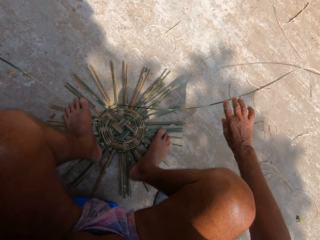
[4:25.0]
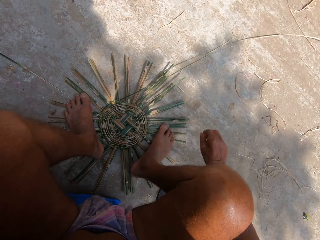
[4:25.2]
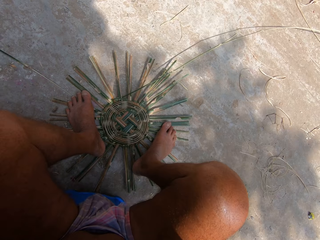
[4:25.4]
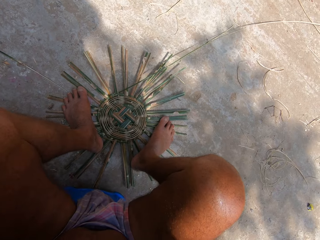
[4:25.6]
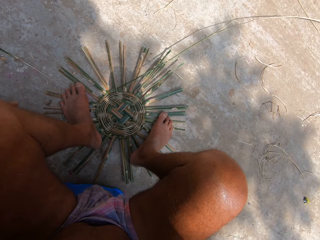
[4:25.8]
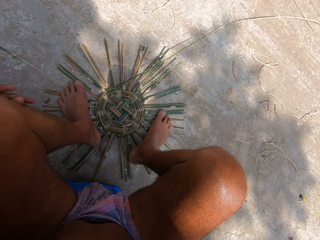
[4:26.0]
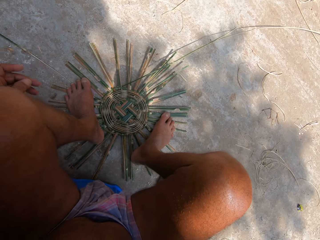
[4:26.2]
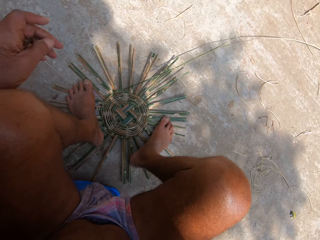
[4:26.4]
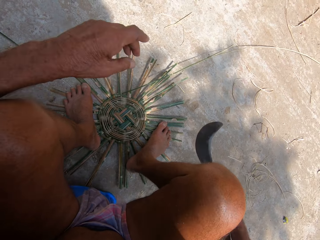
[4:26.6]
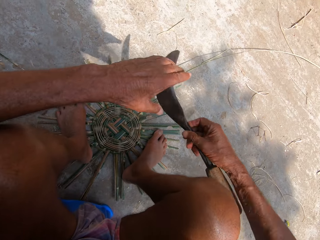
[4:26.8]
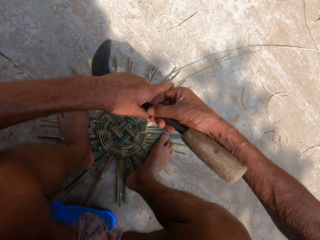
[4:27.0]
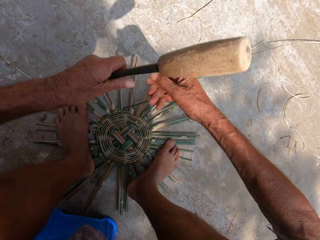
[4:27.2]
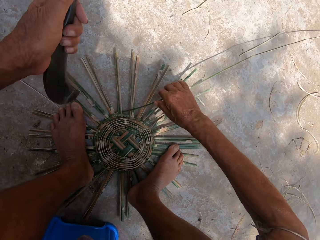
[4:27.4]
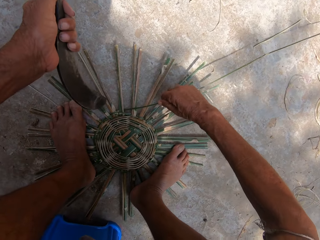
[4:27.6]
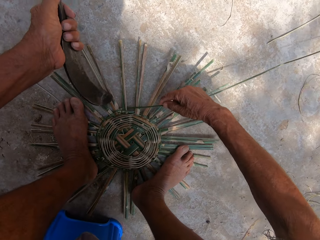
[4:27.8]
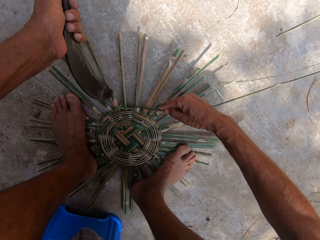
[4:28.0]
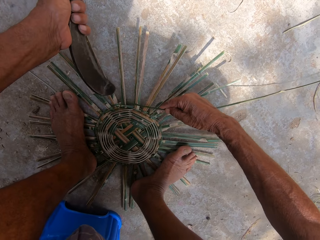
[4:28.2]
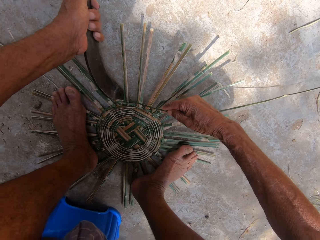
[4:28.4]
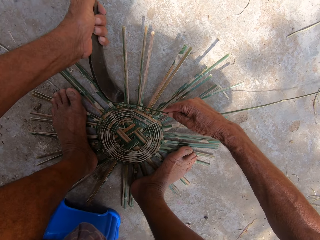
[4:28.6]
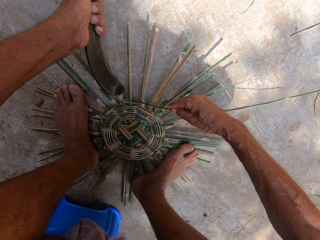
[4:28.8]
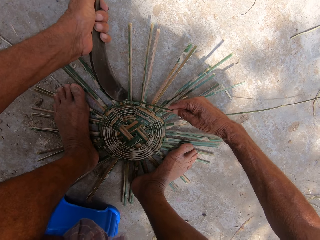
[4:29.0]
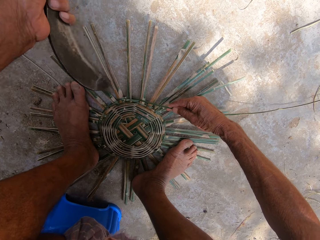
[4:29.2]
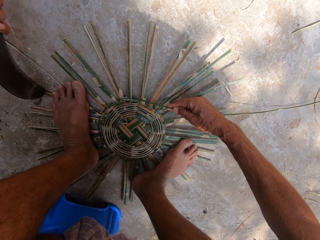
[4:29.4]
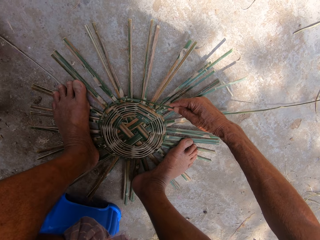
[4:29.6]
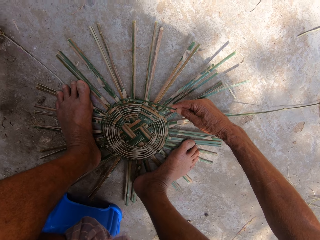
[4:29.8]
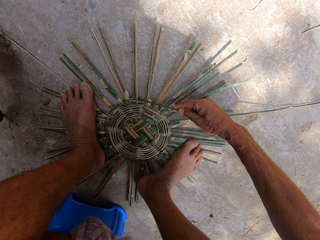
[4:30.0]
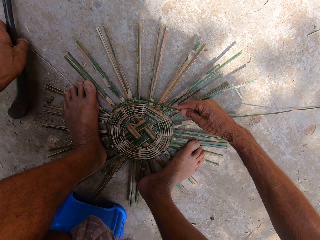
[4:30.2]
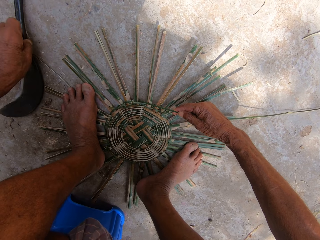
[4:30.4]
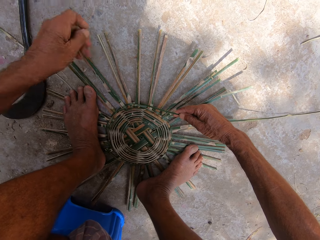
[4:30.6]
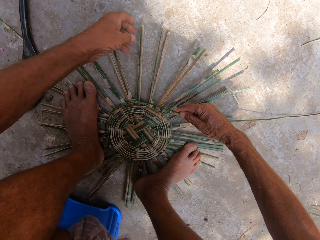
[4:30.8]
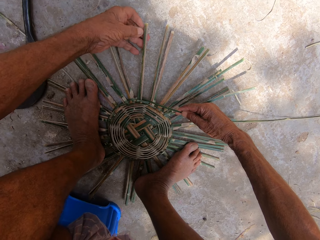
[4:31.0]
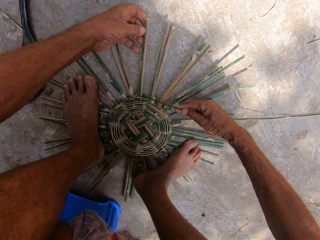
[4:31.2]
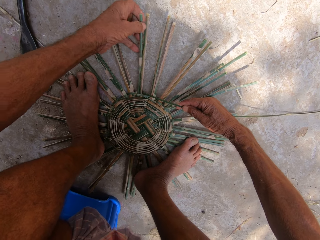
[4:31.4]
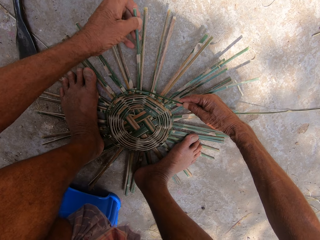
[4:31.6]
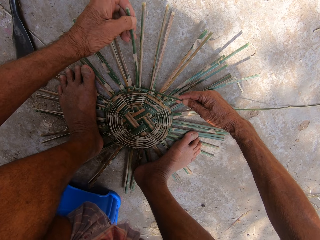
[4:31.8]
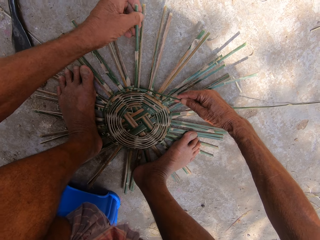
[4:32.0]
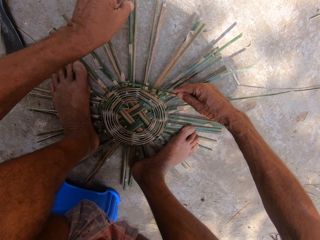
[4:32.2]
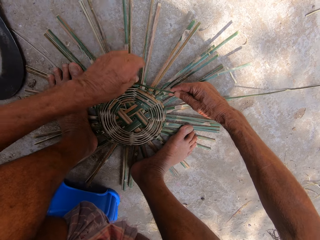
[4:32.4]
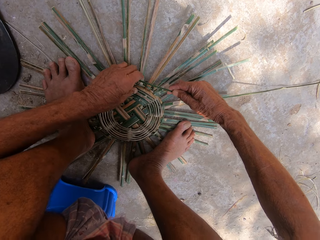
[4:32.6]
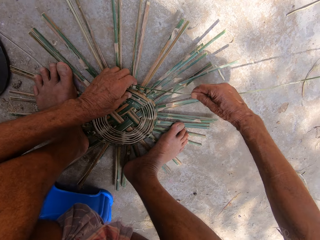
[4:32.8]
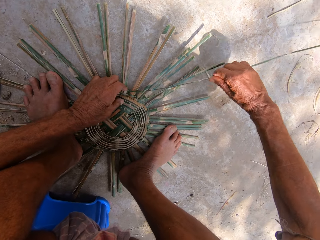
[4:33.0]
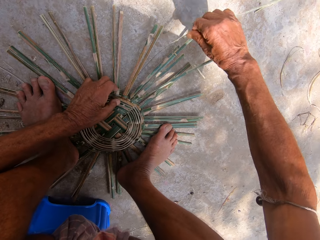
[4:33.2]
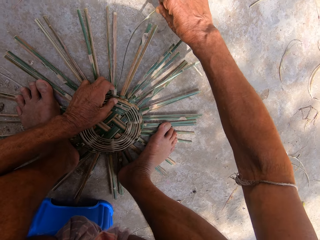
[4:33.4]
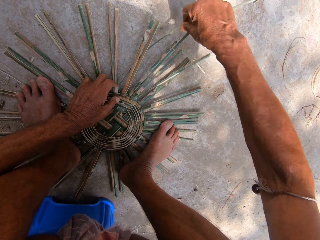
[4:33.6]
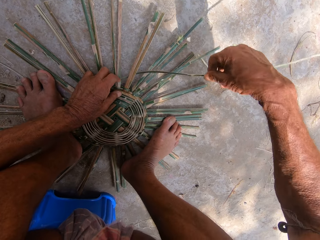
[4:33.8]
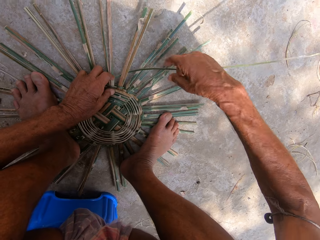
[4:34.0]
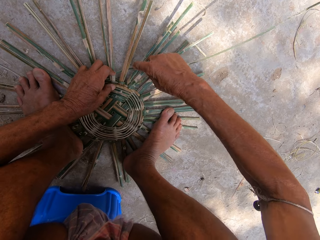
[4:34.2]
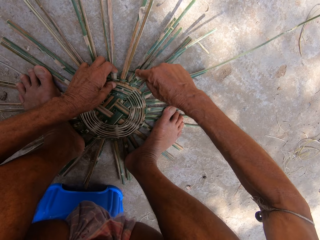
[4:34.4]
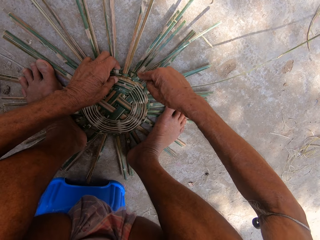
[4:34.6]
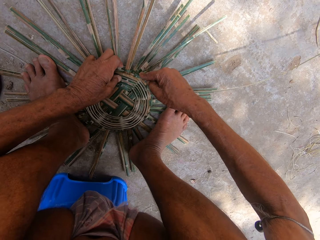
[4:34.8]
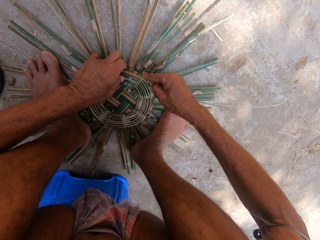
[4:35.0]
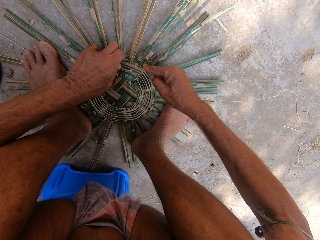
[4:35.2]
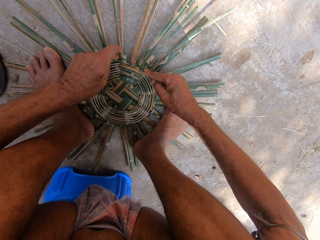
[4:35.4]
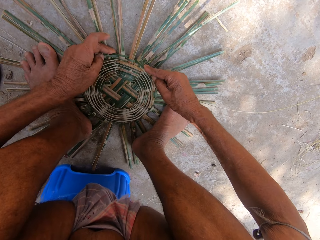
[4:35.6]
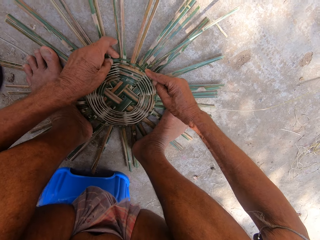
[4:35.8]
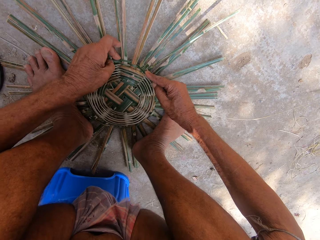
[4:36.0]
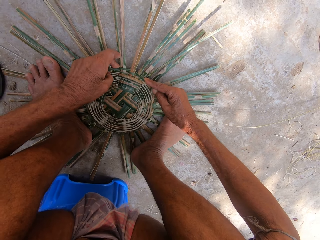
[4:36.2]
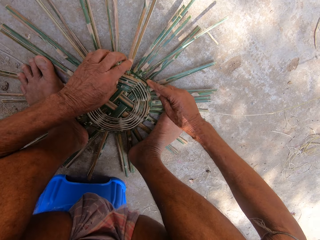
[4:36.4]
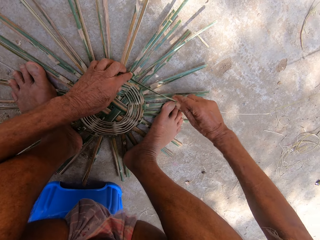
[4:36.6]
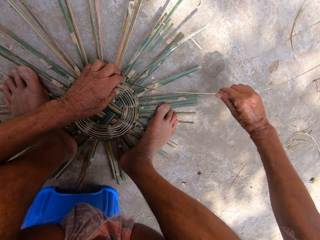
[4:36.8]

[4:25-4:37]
The camera wearer adjusts both legs on the basket frame on the ground. He picks up a sickle or kukri. He passes the kukri from his right hand to his left hand. He holds the bamboo strip with his right hand. He hits the bamboo strip in the basket frame on the ground with the kukri in his left hand. He cuts the sisal. He places the kukri on the ground with his left hand. He touches some bamboo sticks in the basket frame on the ground with his left hand. He weaves the basket frame on the ground with the bamboo strip in both hands. He makes something.

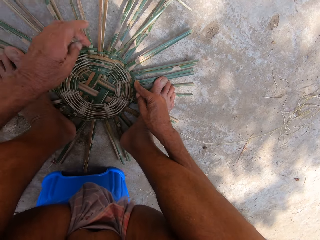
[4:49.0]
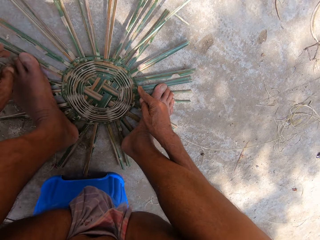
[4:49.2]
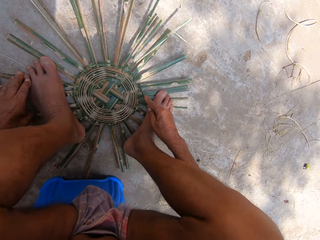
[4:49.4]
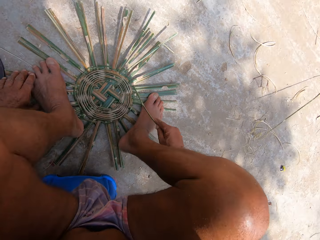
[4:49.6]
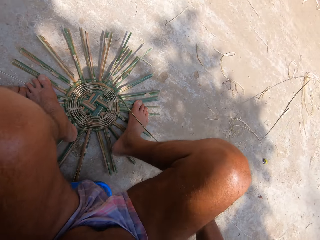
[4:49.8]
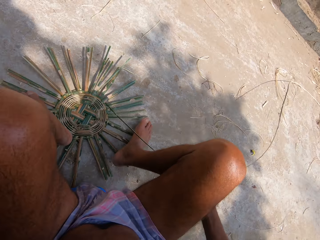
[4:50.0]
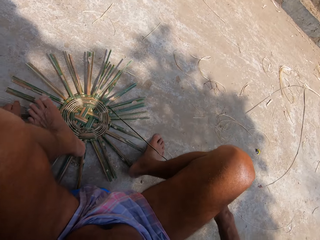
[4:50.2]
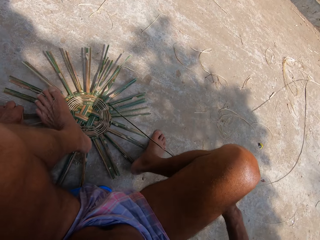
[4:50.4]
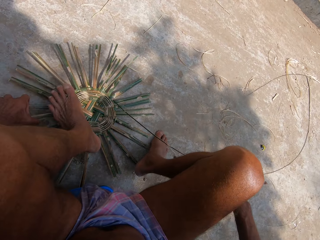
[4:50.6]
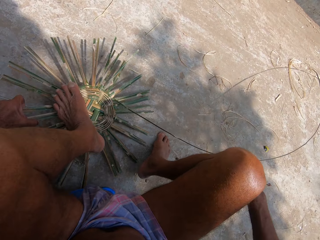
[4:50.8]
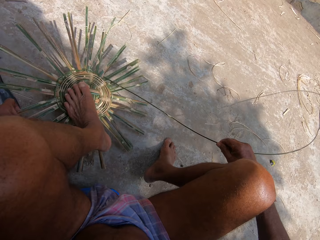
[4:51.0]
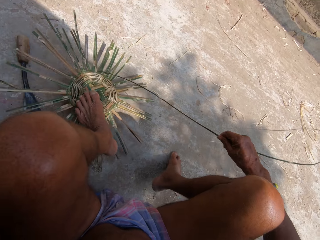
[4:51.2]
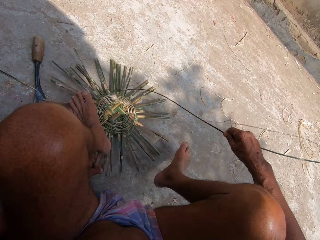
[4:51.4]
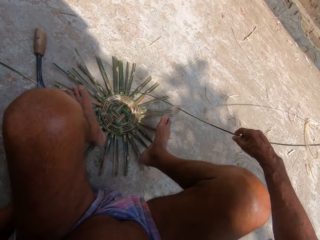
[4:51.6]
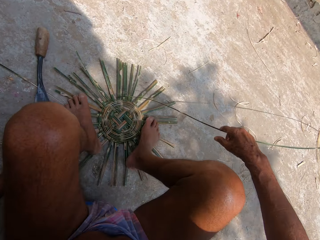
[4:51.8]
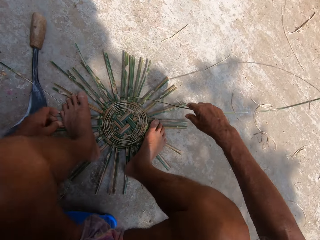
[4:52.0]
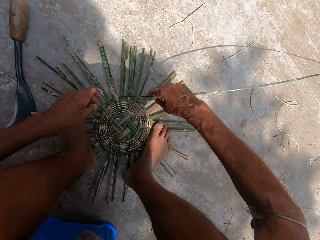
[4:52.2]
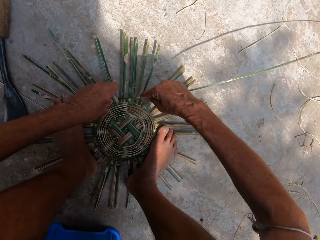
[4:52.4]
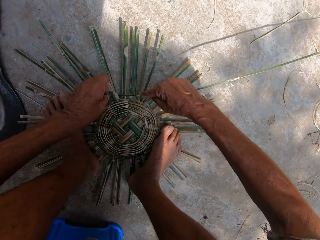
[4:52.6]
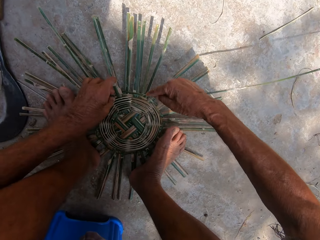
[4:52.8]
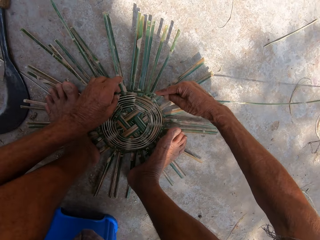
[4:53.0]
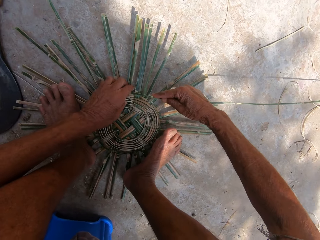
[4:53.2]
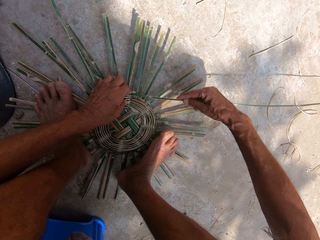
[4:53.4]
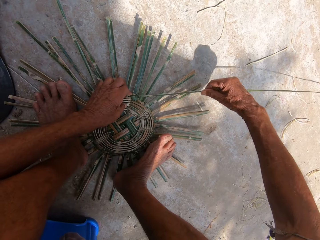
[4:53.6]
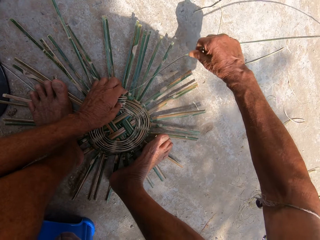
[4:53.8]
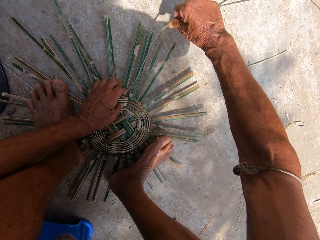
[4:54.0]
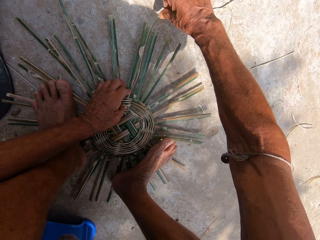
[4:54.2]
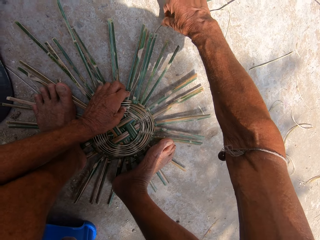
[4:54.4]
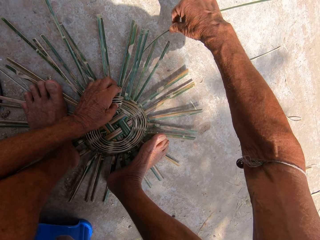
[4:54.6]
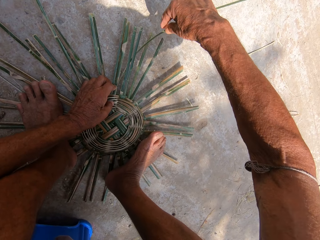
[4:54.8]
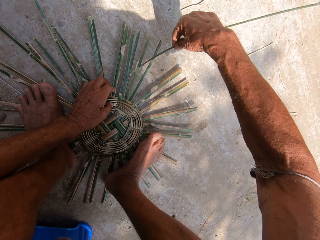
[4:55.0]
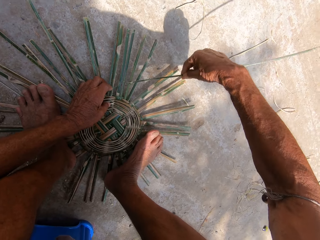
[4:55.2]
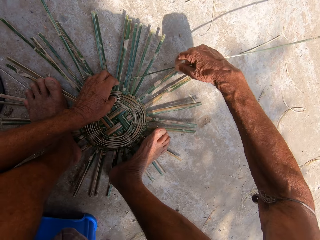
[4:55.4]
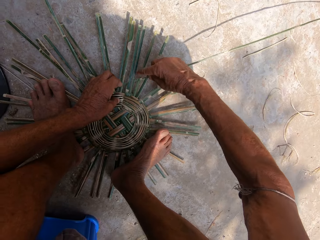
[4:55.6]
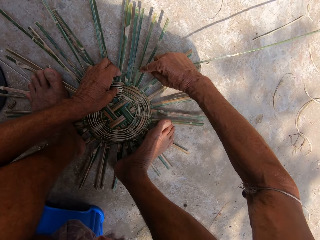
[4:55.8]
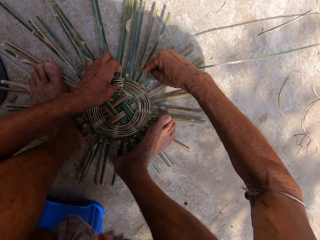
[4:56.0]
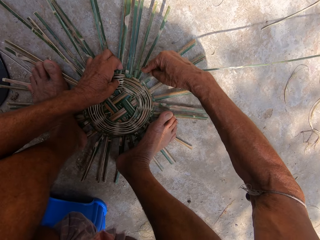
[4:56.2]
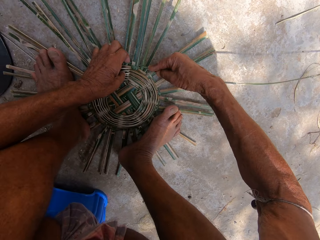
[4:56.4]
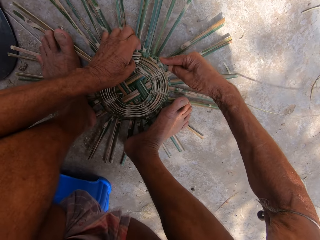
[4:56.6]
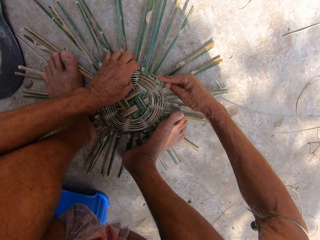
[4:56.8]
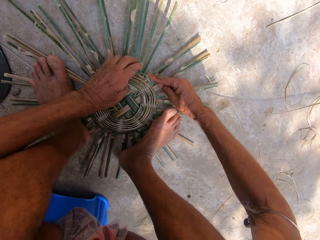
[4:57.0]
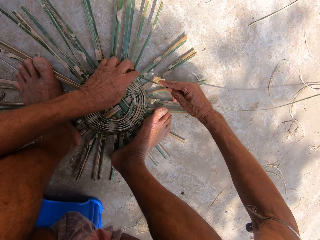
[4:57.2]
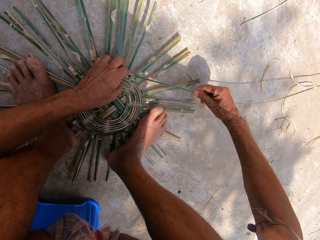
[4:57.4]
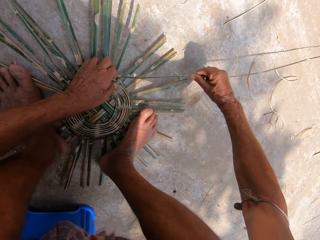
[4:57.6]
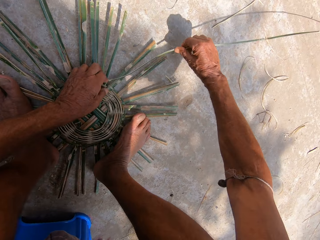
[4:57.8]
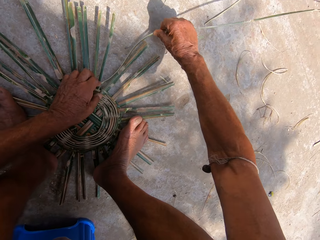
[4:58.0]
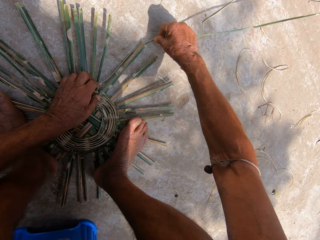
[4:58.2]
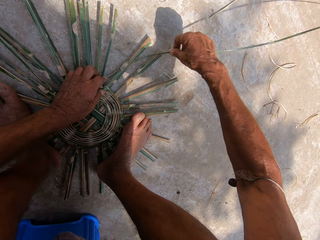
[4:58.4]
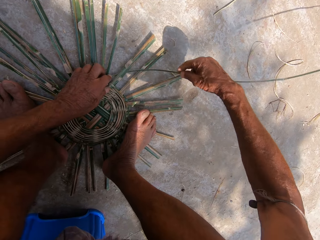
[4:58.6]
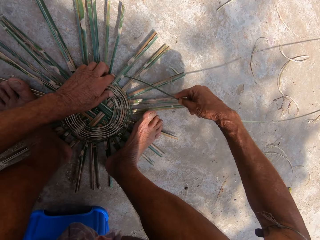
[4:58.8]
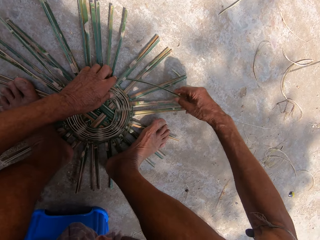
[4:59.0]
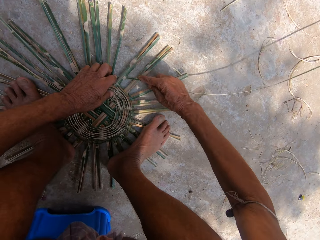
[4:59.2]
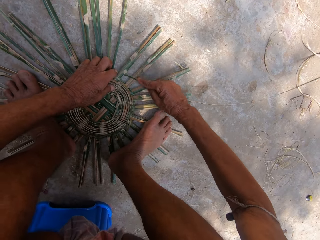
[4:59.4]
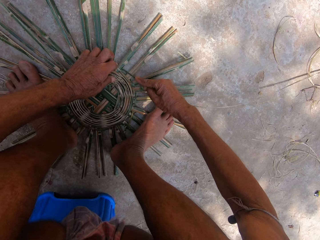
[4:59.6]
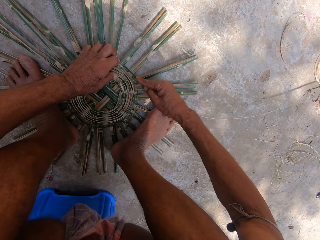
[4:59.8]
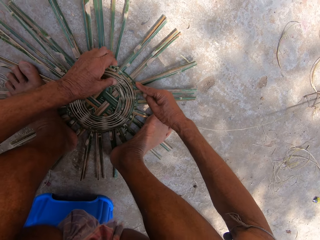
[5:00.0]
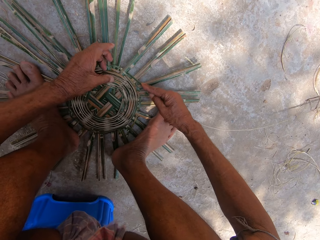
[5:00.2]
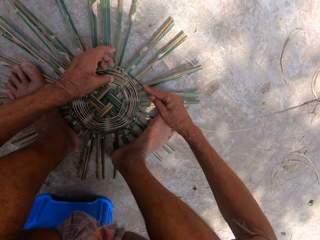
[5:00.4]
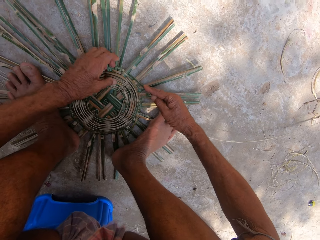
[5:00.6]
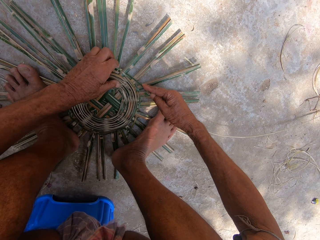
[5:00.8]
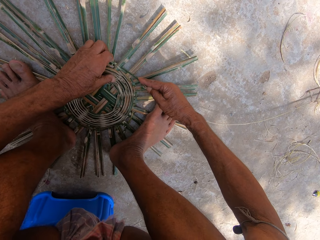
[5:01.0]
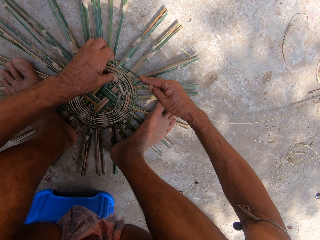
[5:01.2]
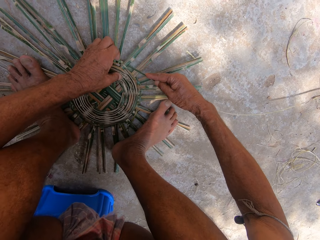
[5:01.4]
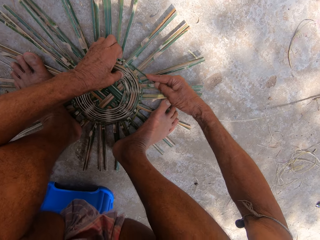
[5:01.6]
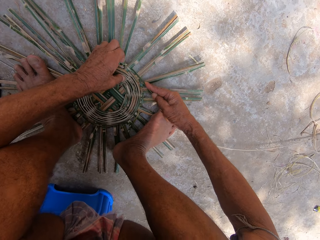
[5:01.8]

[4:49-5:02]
The camera wearer adjusts both legs on the basket on the floor. He weaves the basket with bamboo strips on the floor with both hands.
